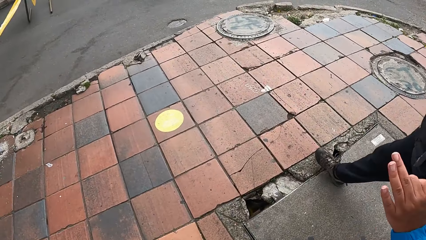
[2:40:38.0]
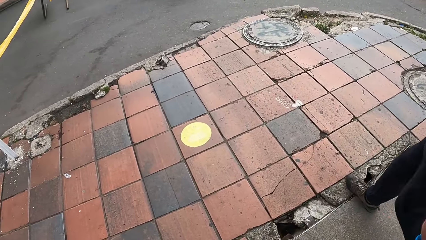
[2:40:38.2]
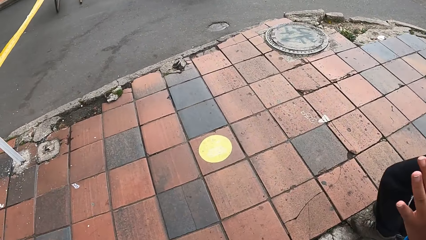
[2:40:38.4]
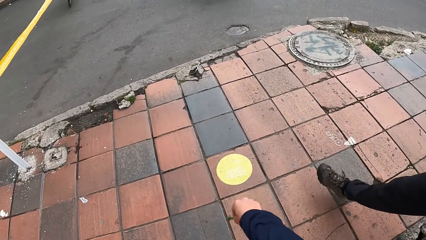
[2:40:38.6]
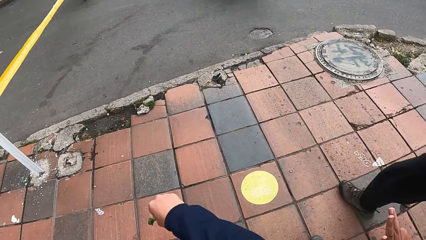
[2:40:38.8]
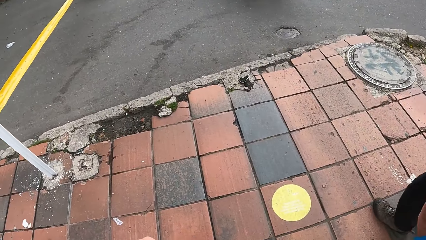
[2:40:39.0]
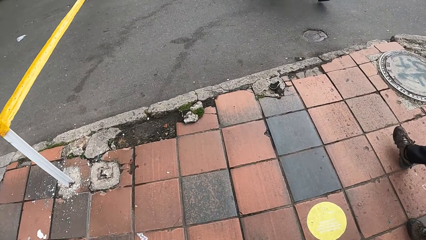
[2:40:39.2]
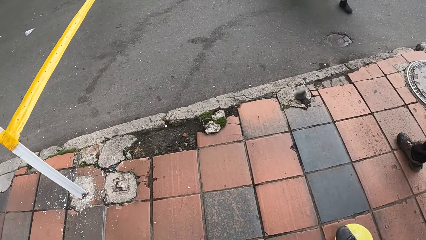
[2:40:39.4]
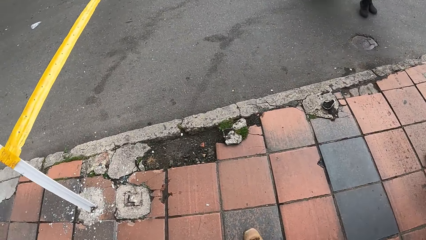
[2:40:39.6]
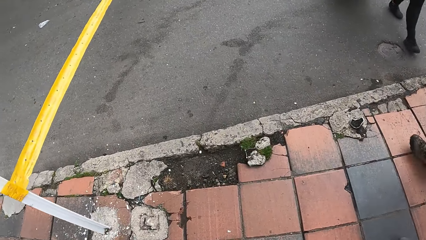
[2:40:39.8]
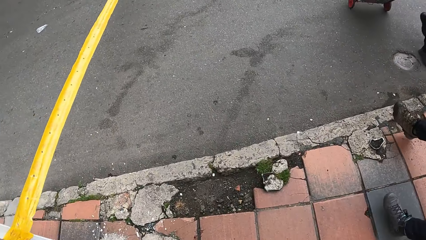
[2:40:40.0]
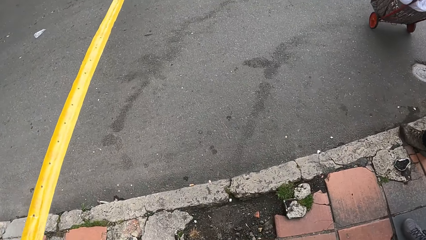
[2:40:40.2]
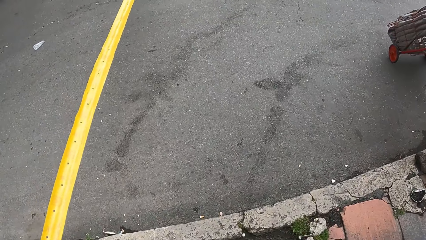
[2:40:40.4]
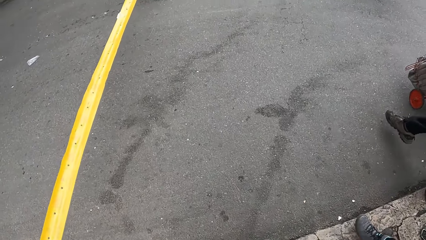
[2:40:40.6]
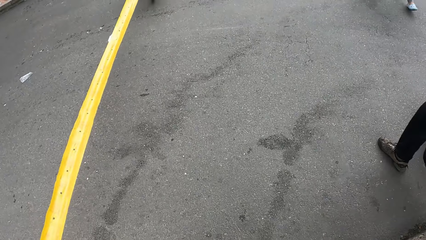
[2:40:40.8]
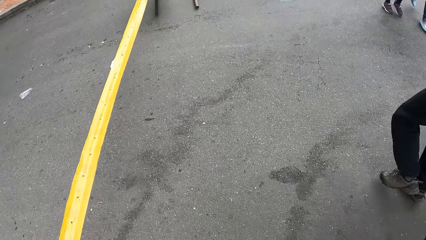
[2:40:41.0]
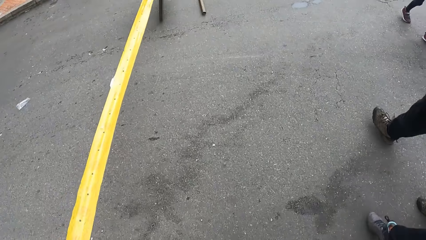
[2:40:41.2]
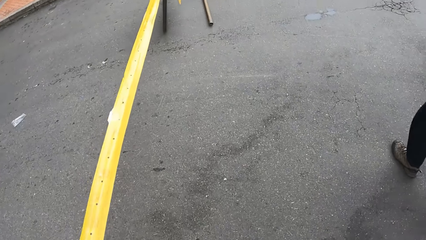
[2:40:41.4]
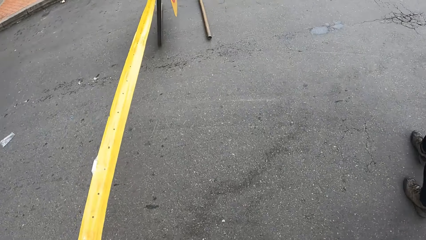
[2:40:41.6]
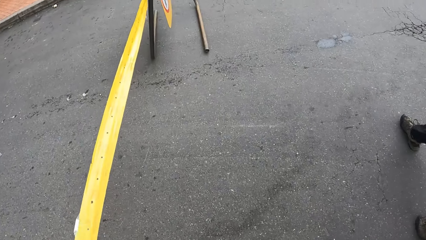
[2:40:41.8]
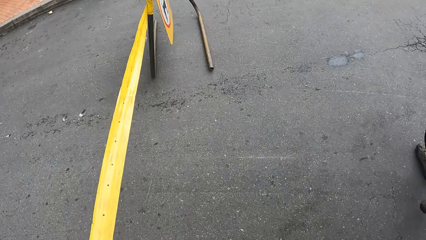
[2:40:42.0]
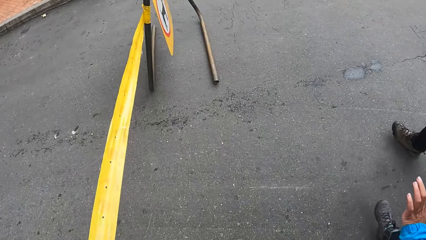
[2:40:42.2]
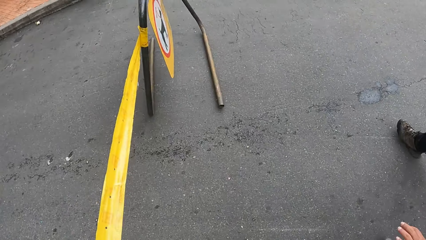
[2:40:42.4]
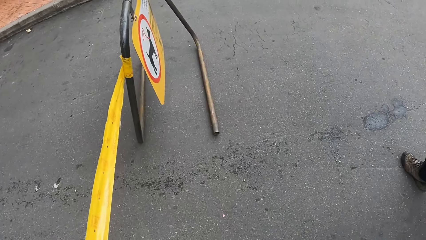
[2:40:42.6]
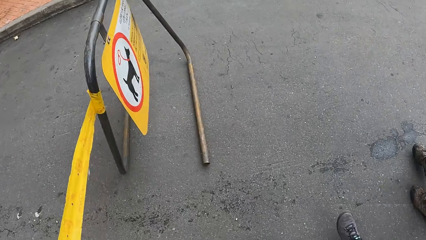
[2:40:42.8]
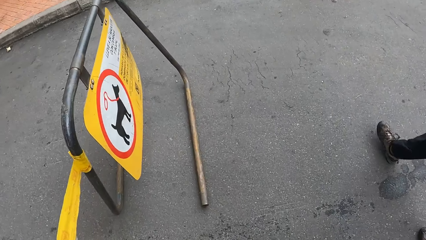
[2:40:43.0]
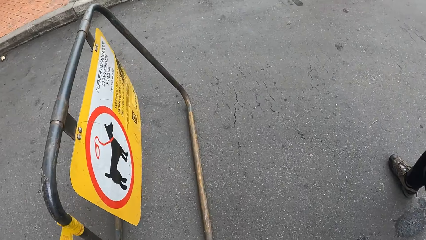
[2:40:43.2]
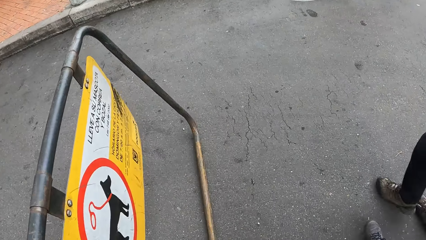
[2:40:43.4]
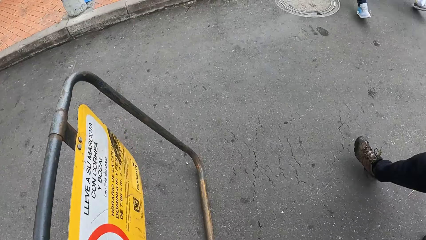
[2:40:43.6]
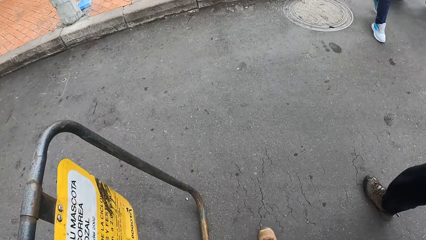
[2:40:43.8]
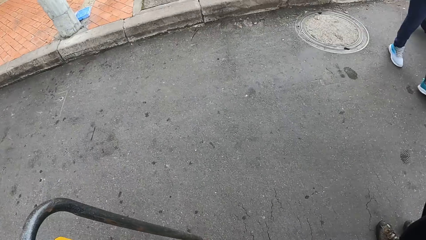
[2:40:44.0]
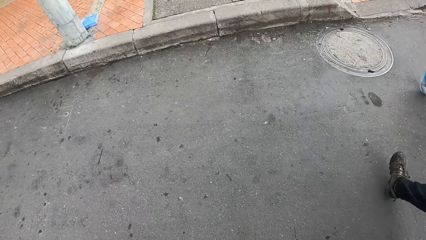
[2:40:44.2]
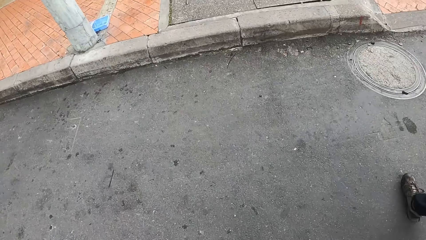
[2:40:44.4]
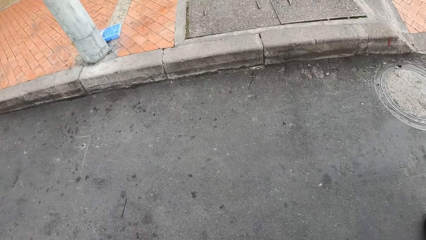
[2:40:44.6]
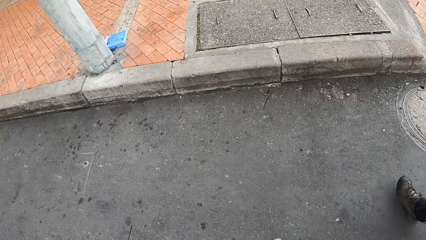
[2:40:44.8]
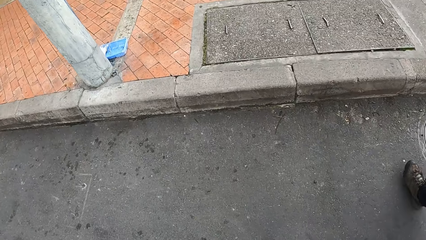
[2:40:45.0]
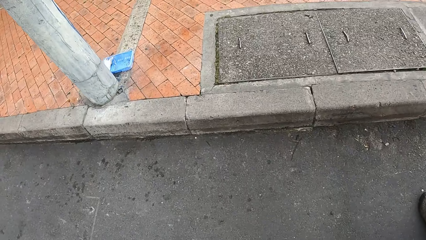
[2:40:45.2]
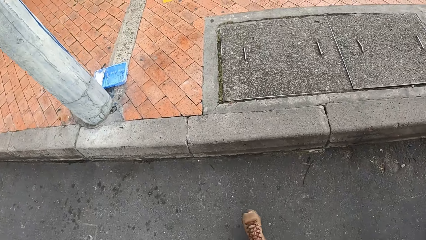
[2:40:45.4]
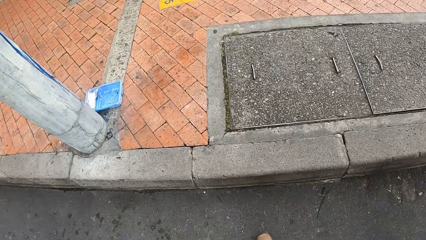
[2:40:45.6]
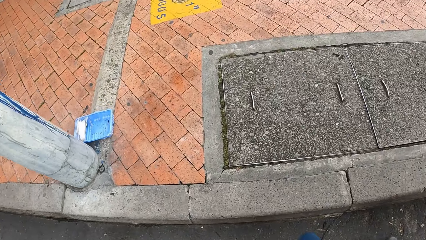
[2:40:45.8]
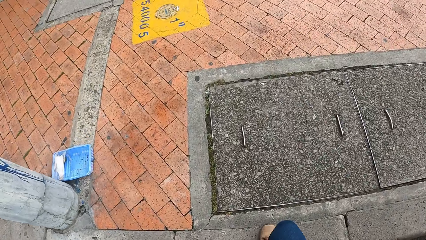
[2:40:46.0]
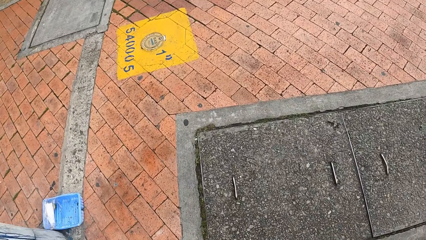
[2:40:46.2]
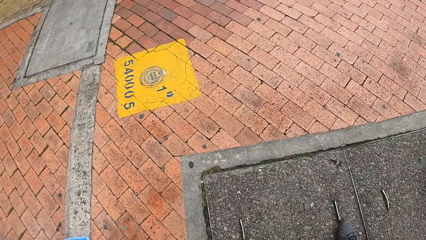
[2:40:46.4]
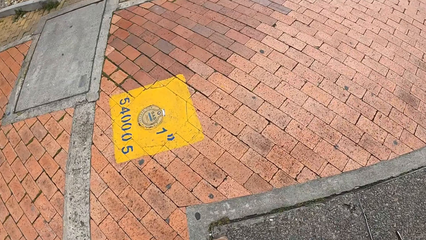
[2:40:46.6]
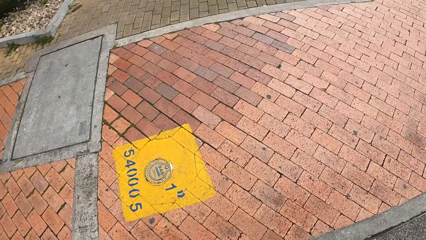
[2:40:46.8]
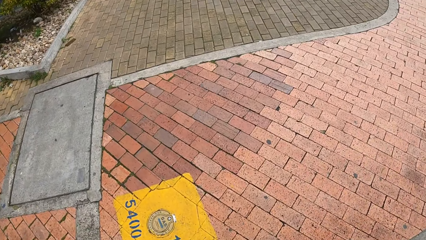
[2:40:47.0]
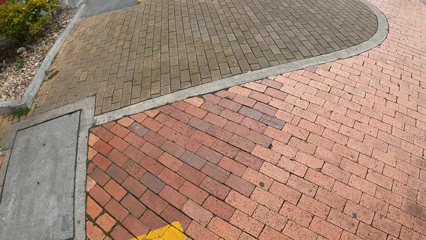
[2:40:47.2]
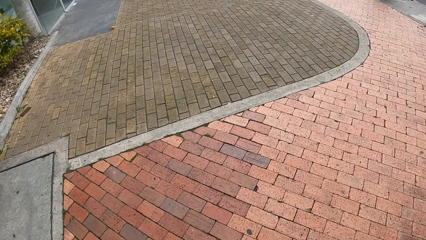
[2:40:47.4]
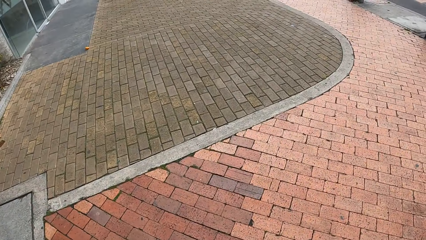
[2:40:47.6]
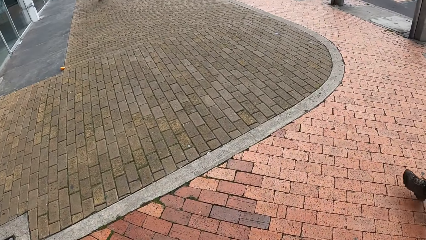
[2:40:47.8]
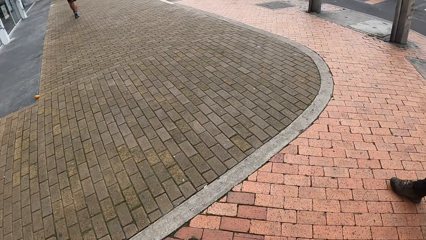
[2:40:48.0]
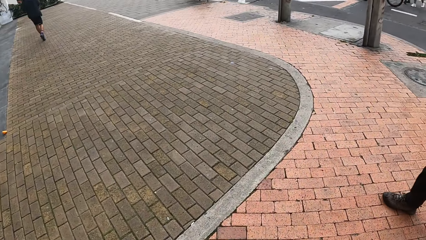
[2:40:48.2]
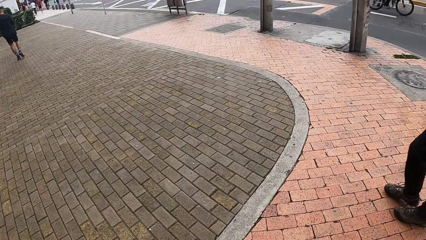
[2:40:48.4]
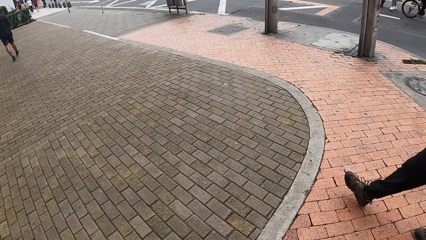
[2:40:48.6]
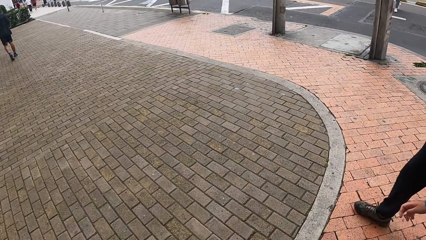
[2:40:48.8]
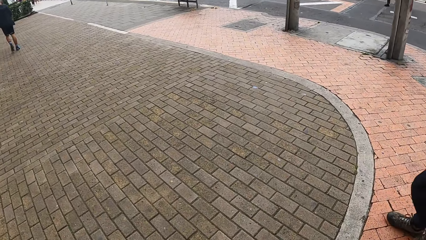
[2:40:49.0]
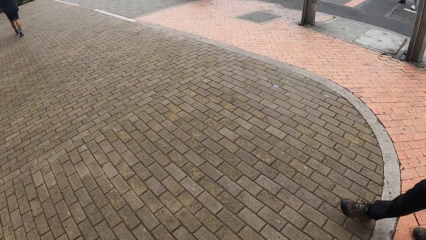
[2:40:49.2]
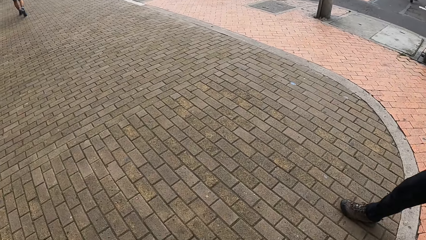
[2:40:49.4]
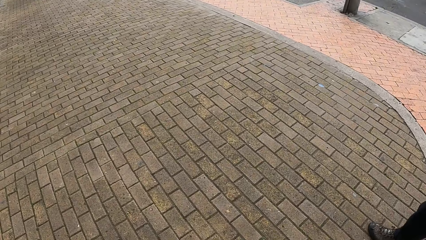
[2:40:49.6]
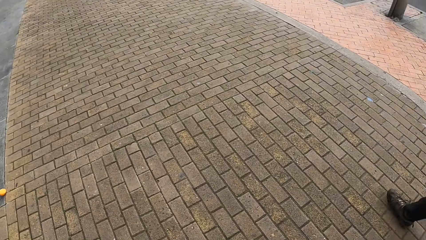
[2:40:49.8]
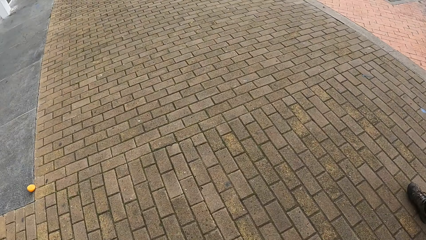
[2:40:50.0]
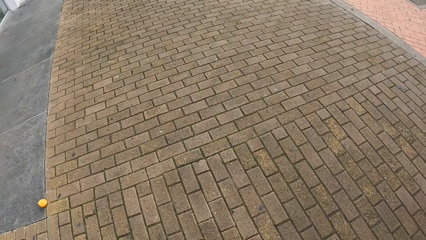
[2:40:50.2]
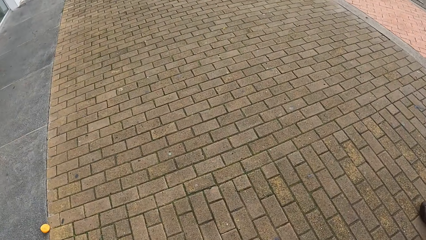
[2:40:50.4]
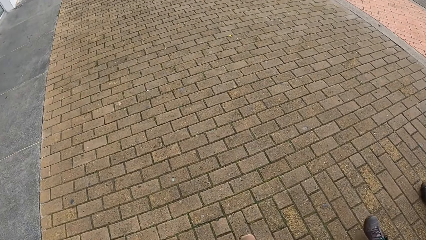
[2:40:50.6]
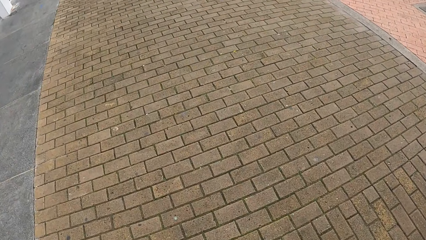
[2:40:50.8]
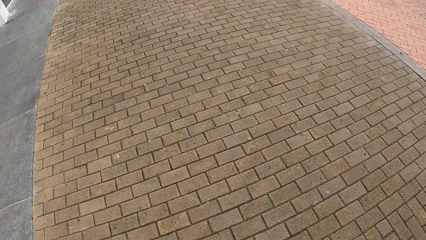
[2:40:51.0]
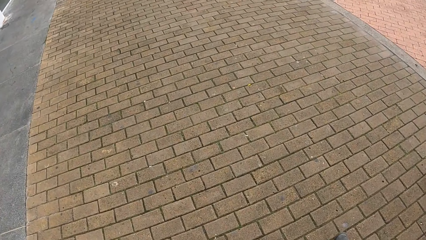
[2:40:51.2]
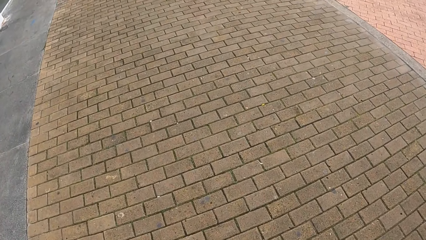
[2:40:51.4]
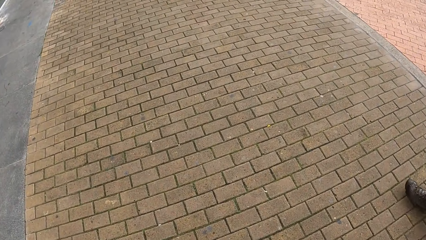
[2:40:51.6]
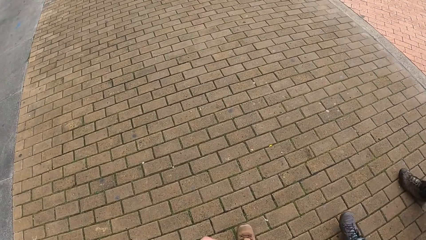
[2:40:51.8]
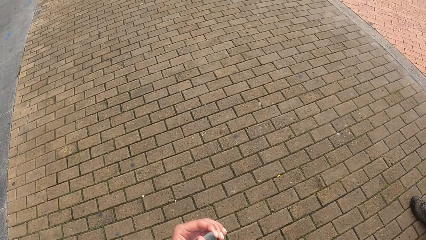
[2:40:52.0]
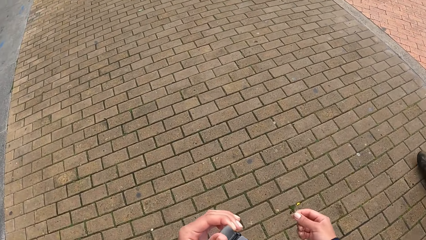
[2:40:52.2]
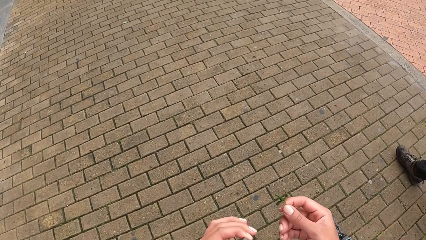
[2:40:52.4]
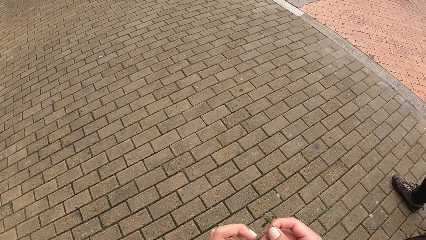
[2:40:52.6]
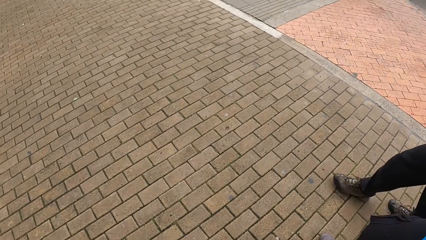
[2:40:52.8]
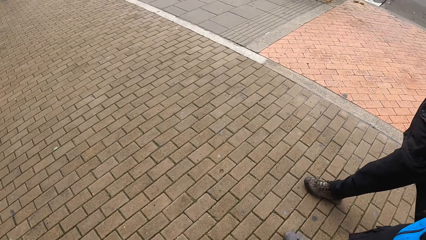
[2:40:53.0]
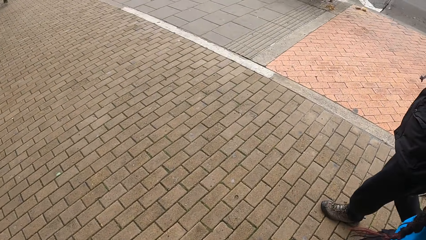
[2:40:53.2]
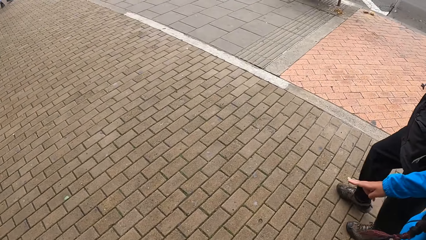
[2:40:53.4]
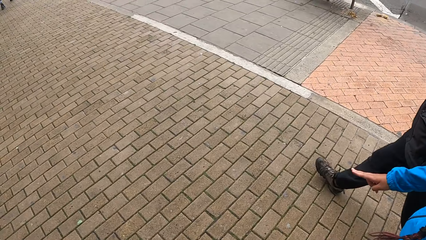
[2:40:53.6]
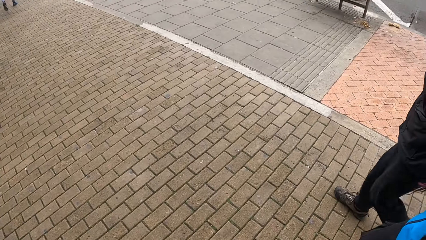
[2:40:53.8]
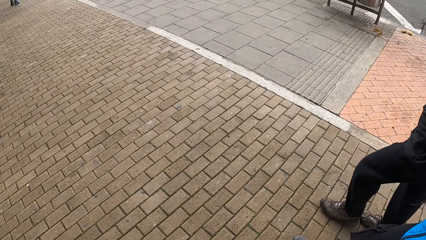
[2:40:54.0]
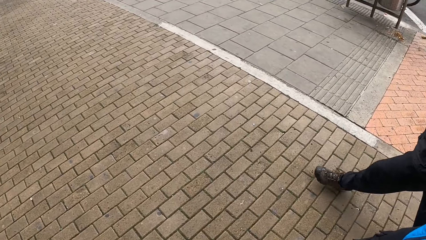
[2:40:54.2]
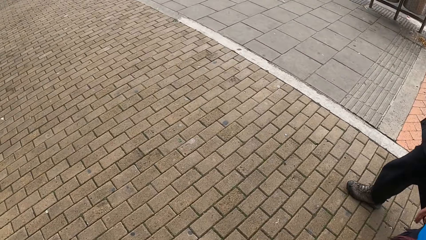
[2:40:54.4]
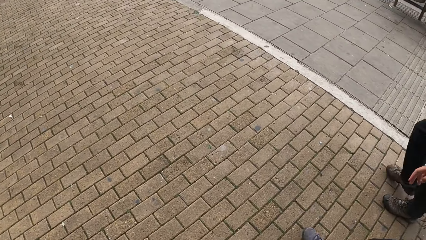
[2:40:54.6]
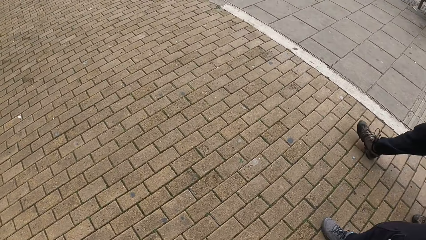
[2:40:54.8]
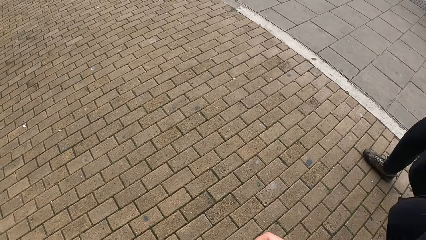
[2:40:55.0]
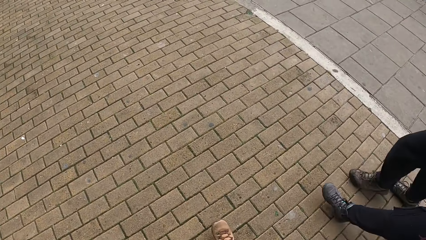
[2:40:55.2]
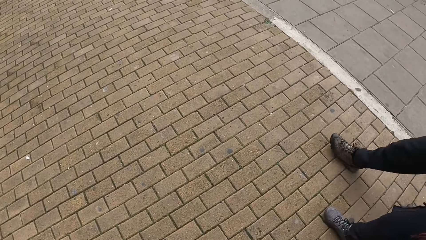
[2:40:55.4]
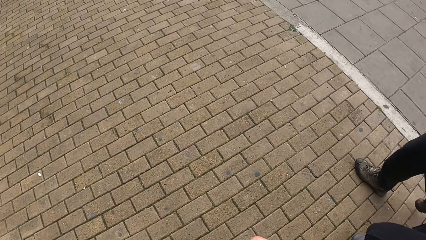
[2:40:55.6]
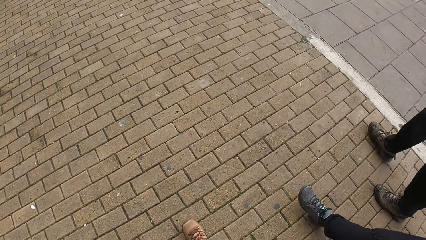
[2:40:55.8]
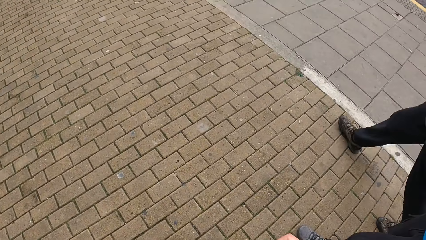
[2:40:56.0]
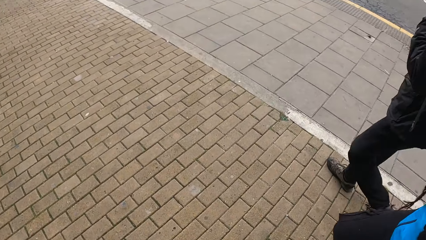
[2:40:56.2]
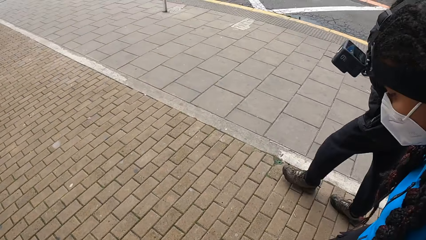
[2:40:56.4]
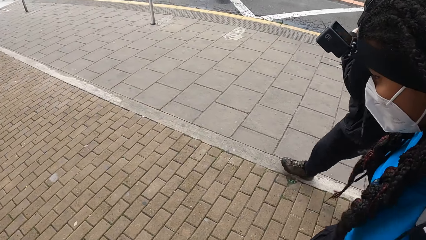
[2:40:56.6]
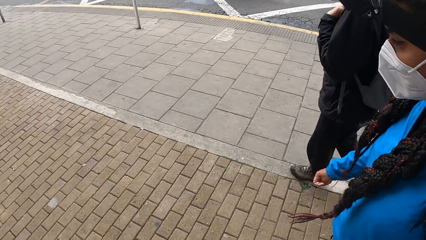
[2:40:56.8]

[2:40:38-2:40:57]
The camera wearer crosses the road. They walk around.
